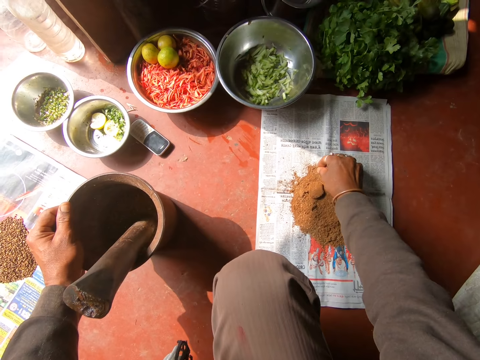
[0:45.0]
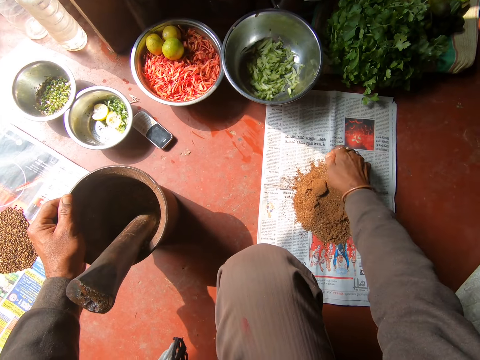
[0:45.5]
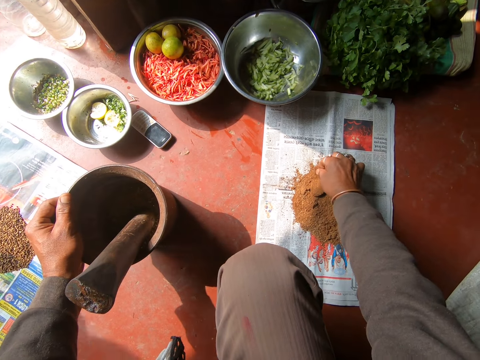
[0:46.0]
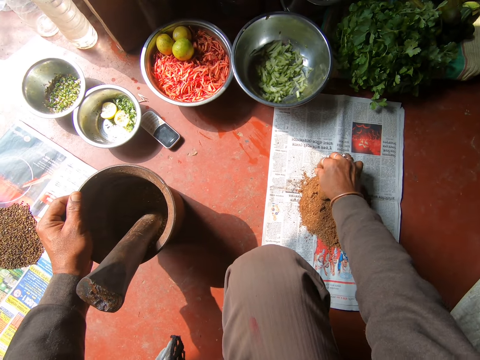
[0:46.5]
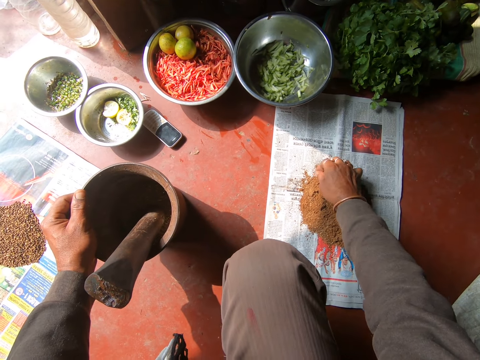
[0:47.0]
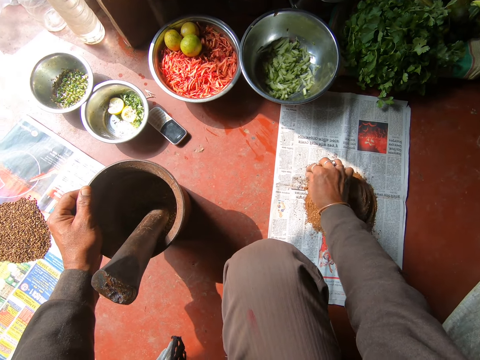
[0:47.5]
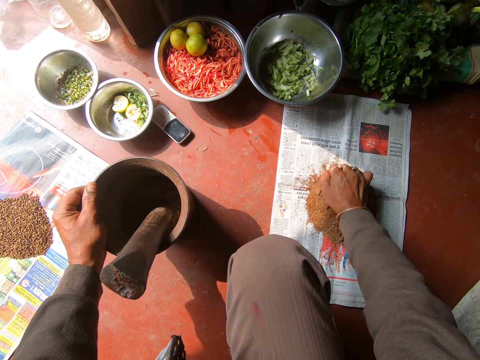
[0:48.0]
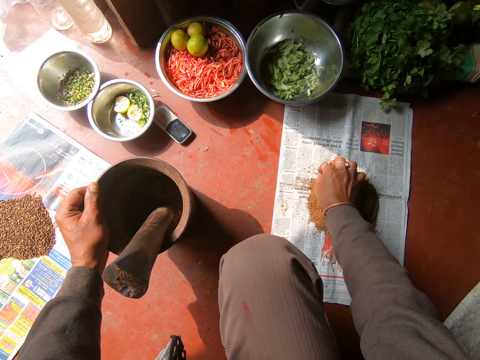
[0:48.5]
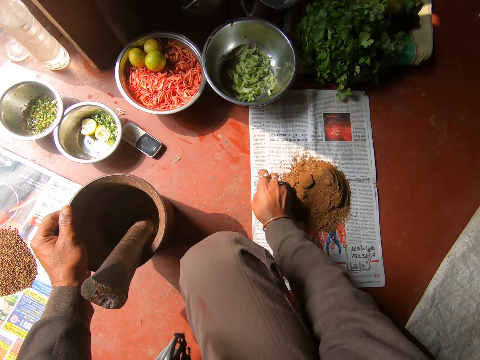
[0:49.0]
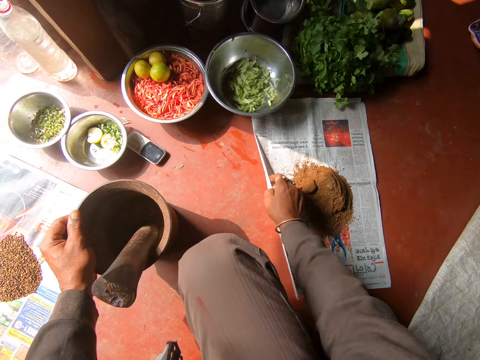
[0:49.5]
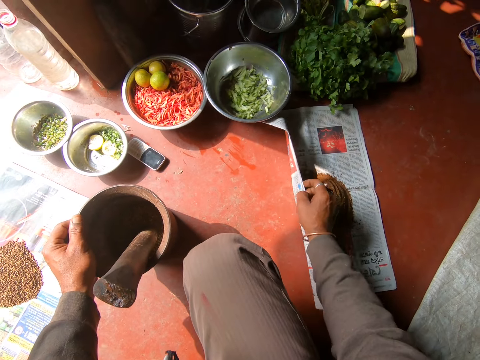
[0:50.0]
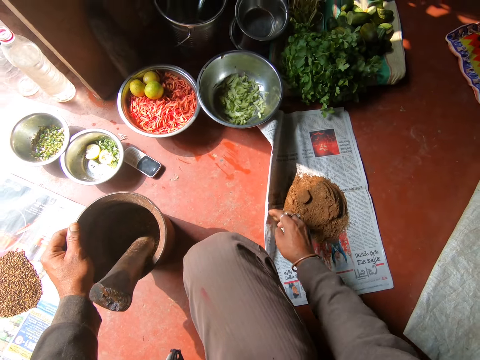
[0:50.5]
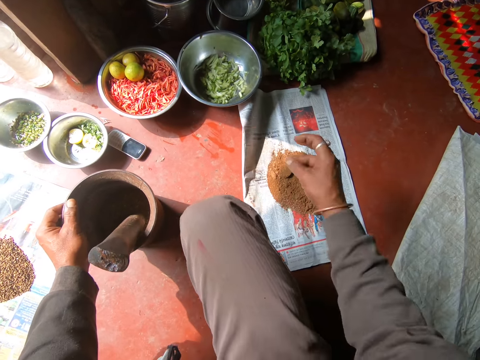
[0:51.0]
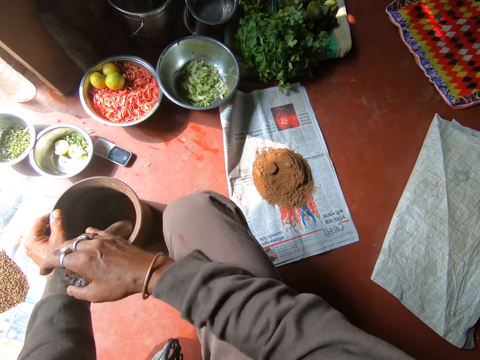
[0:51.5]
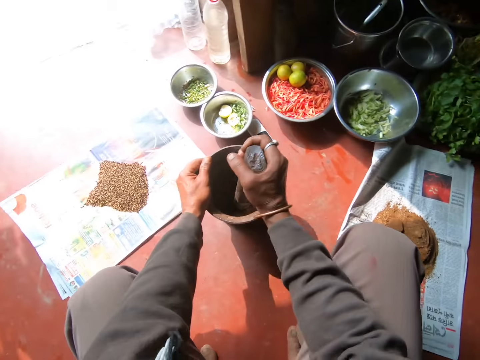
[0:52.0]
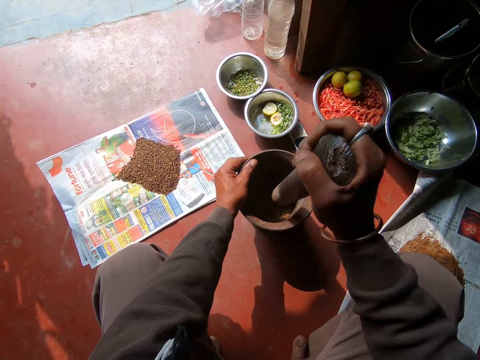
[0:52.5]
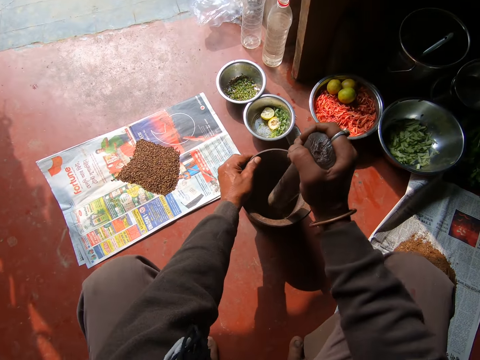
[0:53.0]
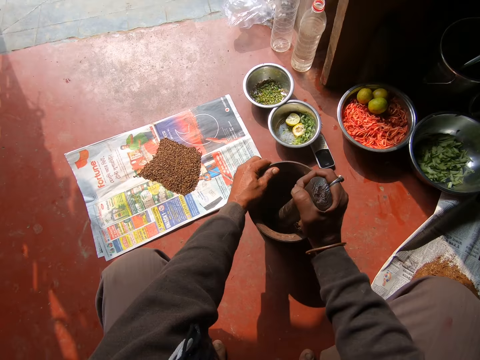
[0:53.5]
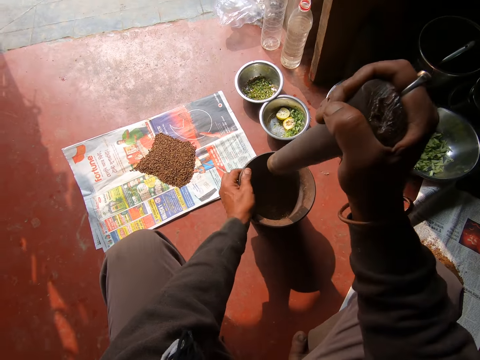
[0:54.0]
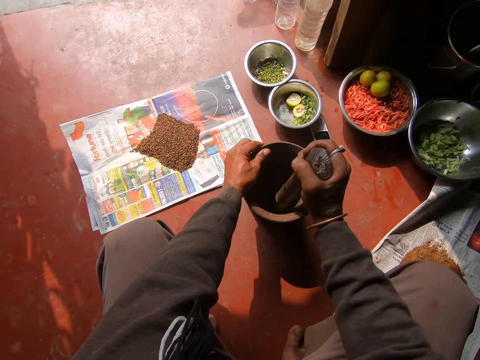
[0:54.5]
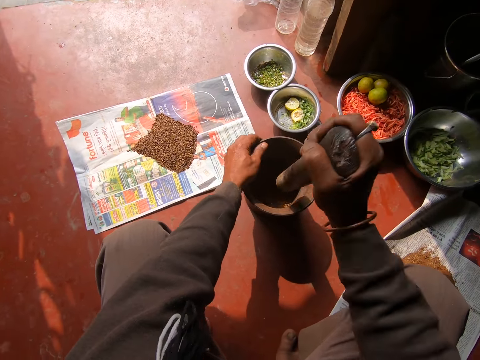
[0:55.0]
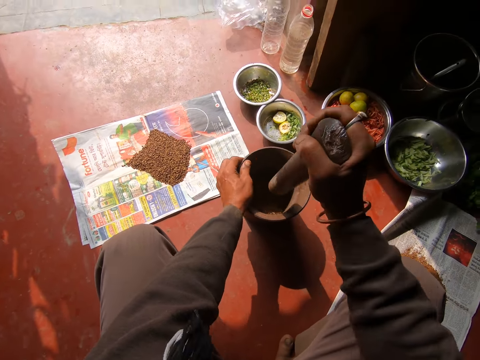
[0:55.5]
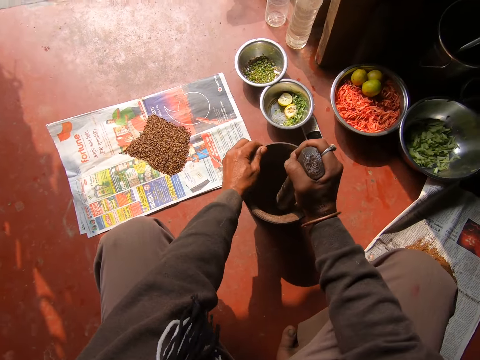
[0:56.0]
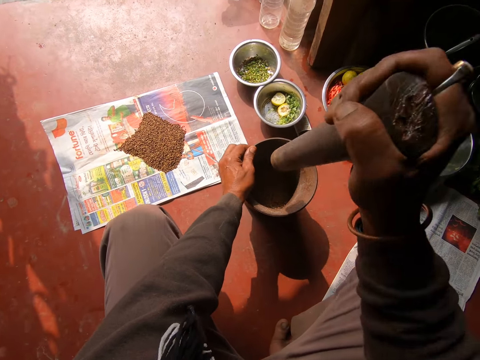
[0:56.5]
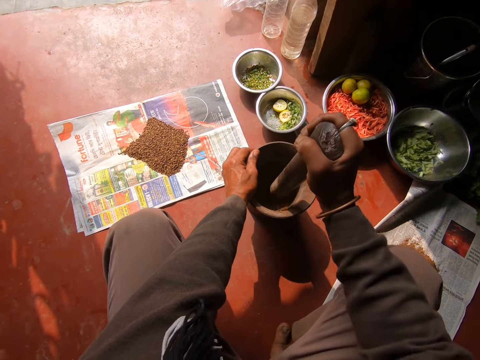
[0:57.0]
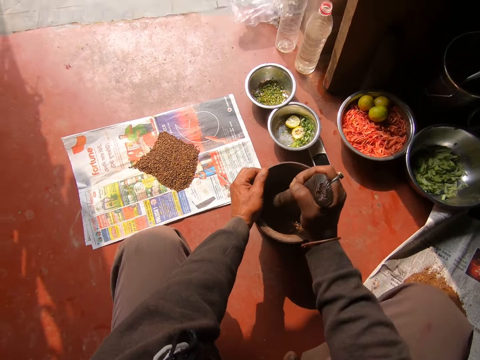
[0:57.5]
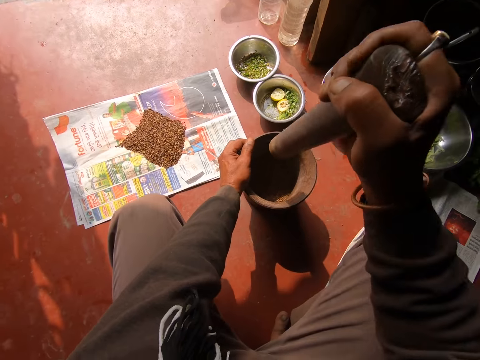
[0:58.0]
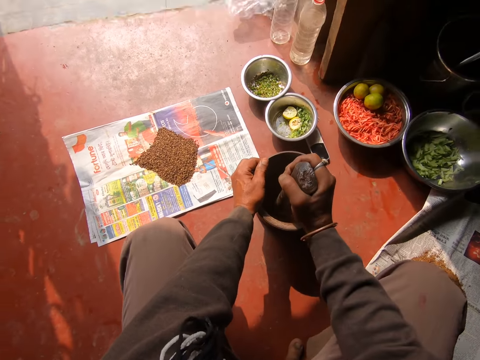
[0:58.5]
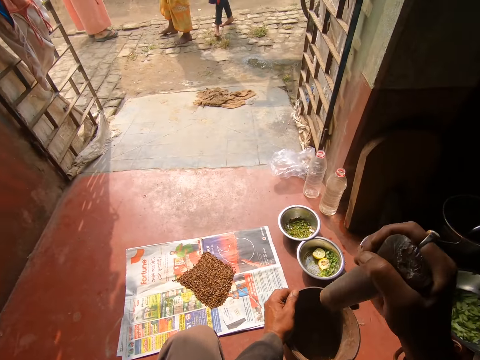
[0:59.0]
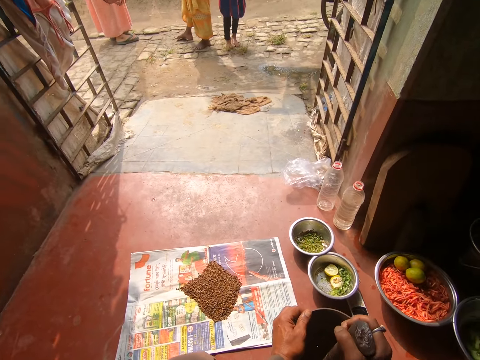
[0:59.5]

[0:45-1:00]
The camera wearer picks ground grains on a paper on the floor with his right hand. He raises the paper on the floor with his right hand. He holds the newspaper. He pounds the grains in the mortar with the pestle in his right hand.

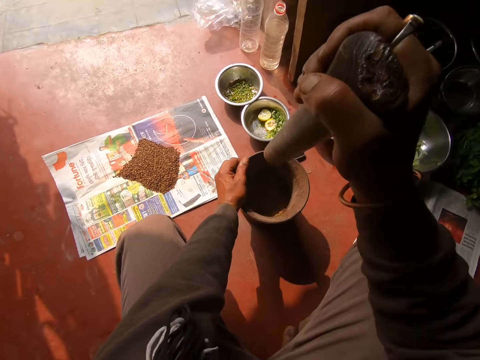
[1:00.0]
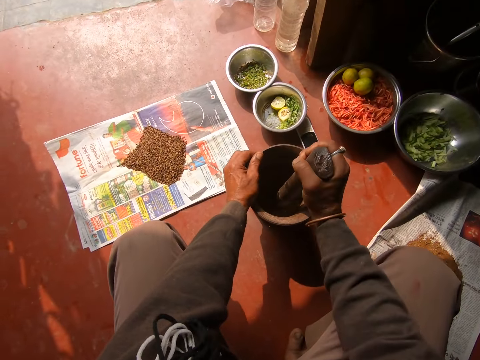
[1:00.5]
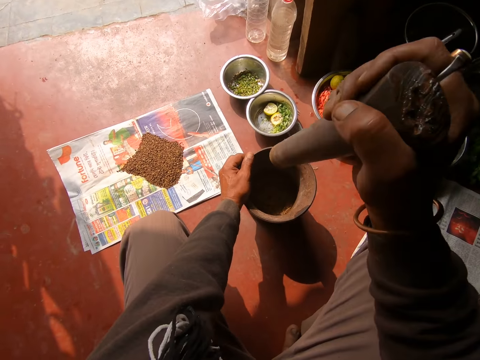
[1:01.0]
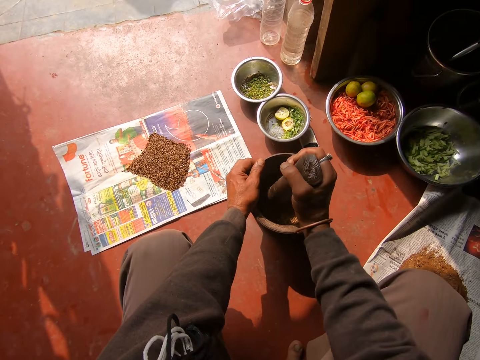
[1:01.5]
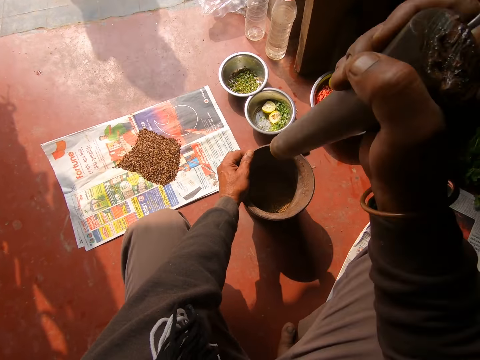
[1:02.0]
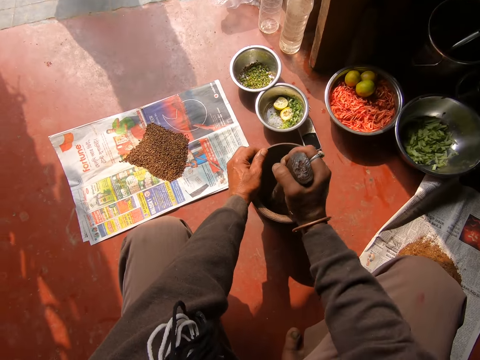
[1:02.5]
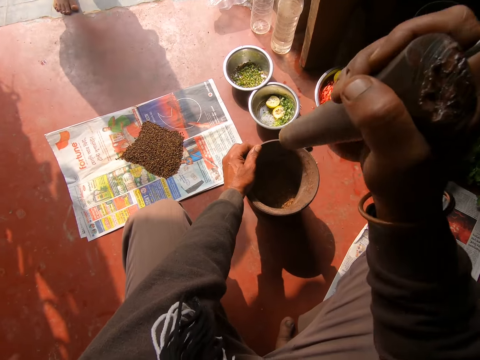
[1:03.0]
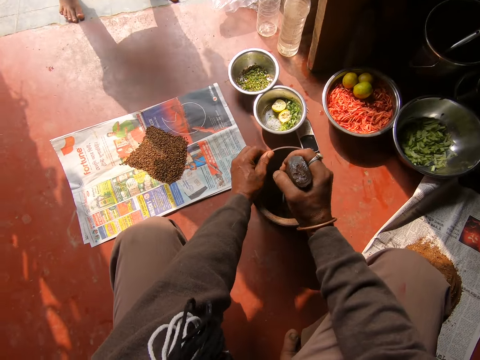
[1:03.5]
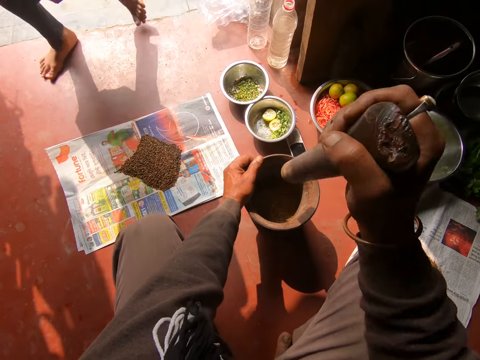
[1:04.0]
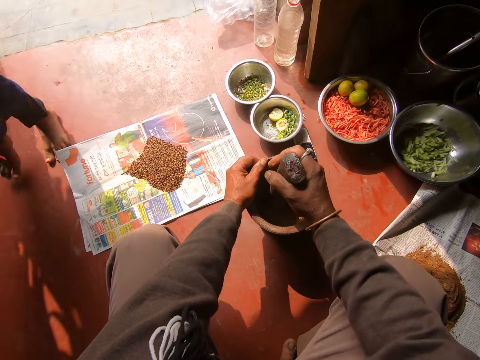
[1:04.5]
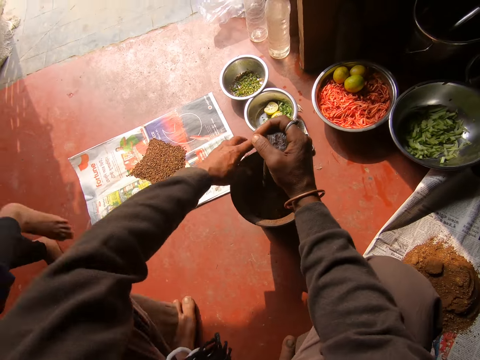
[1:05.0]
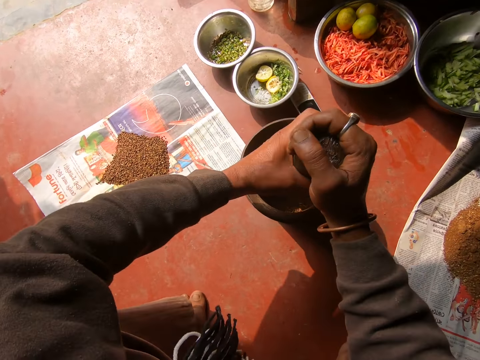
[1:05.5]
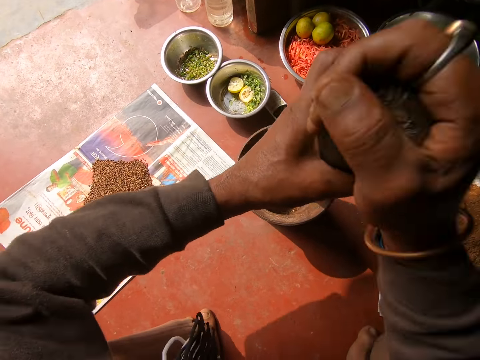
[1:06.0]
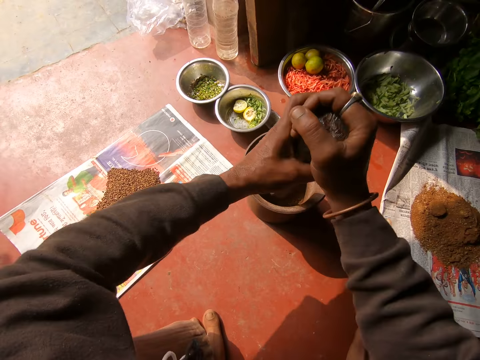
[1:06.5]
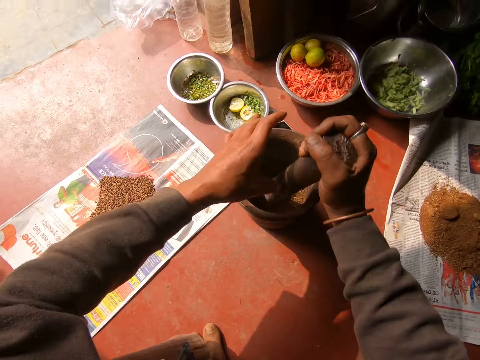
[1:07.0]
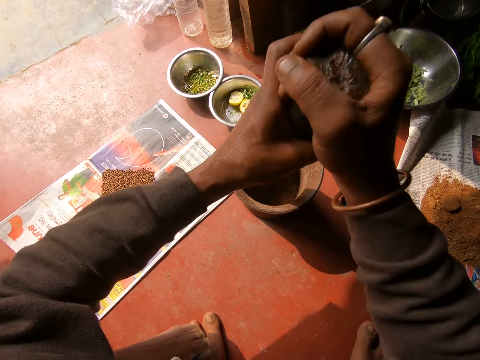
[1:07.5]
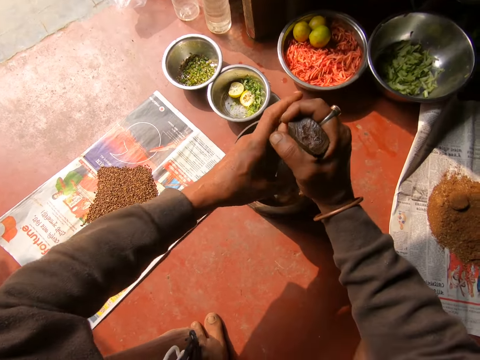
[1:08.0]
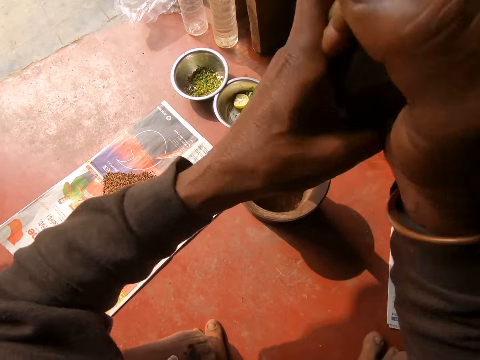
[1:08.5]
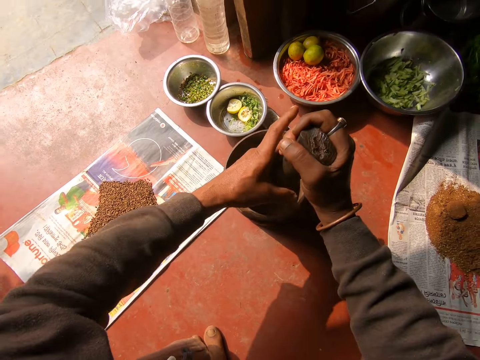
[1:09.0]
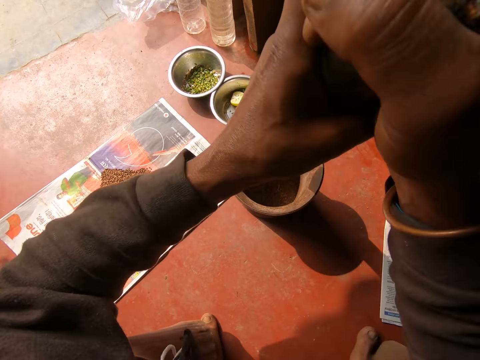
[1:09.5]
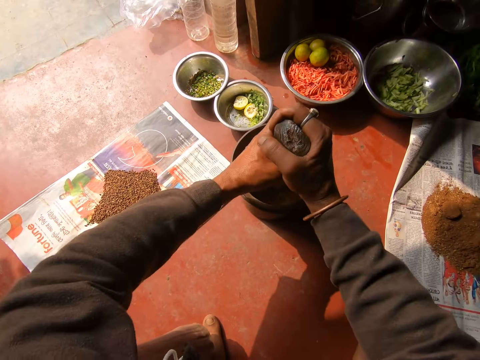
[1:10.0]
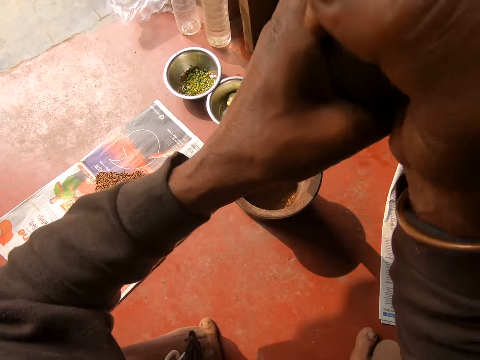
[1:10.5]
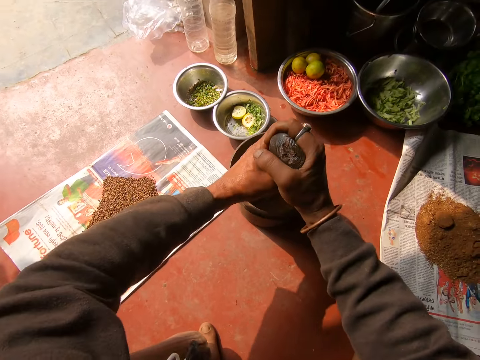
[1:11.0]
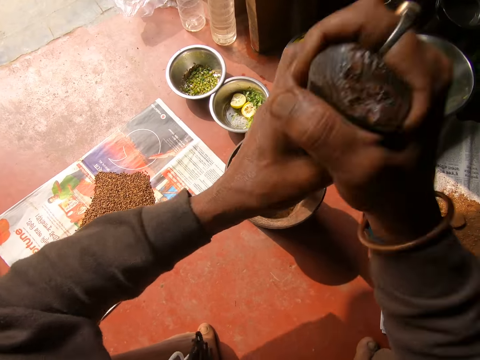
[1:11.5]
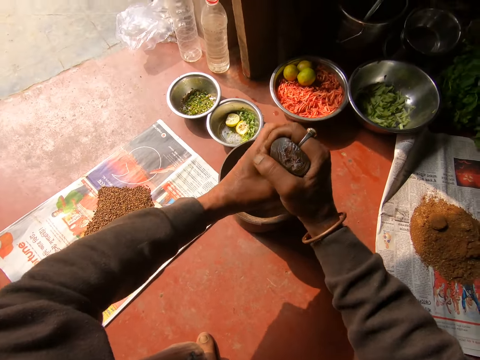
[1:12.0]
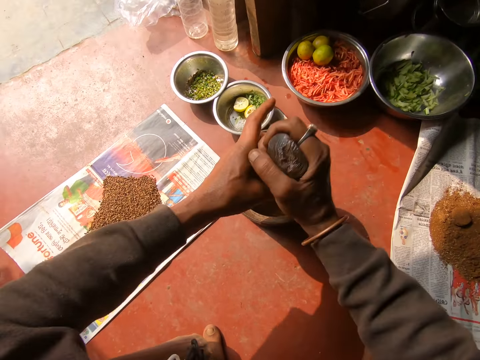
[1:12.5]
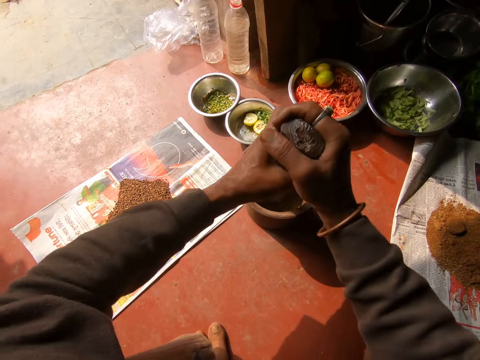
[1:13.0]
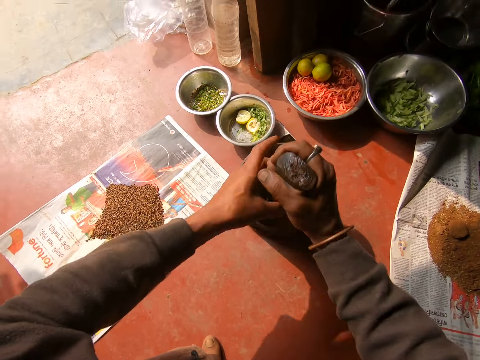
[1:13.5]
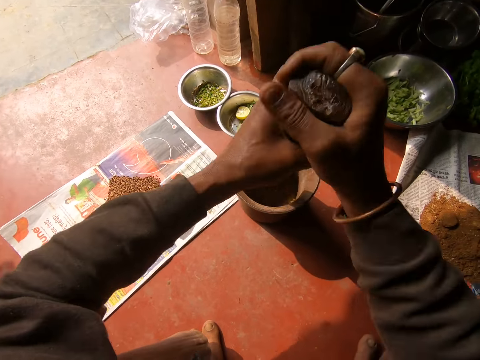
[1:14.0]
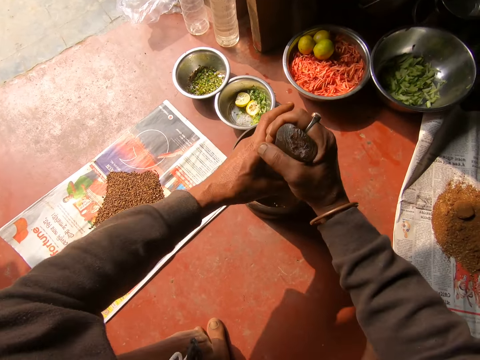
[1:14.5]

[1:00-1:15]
The child walks past the camera wearer. The camera wearer pounds the grains in the mortar with the pestle in both hands.
